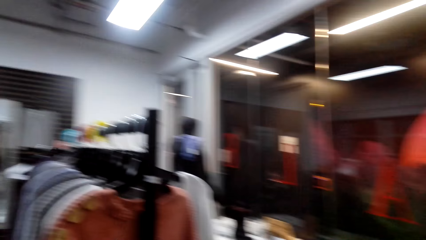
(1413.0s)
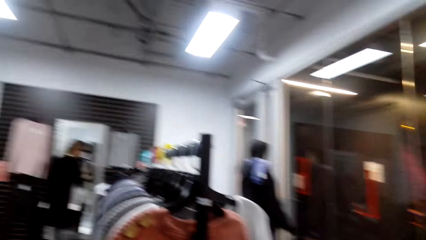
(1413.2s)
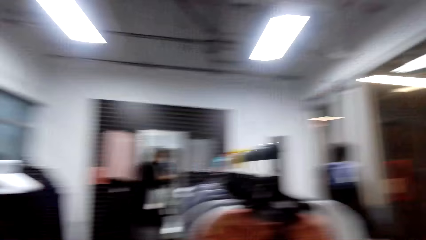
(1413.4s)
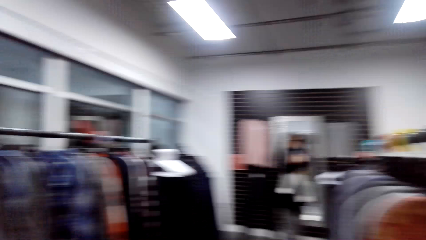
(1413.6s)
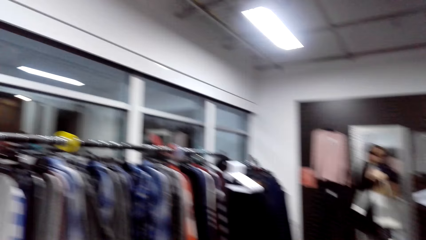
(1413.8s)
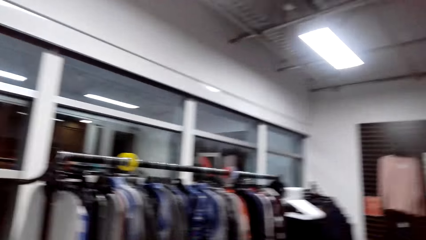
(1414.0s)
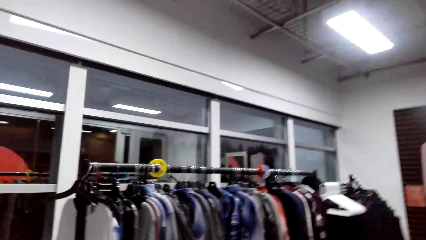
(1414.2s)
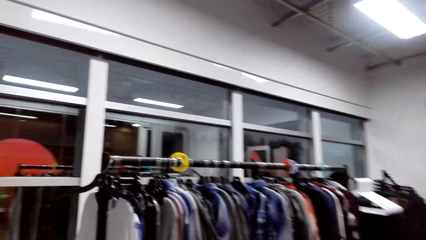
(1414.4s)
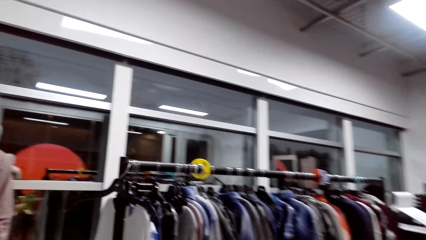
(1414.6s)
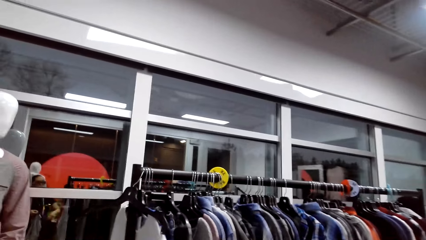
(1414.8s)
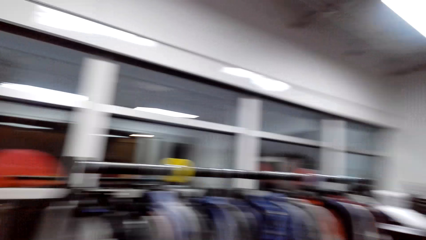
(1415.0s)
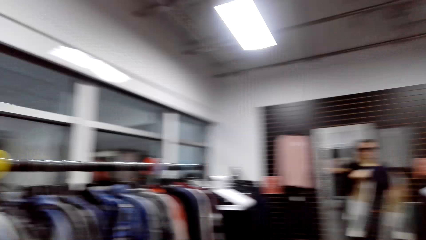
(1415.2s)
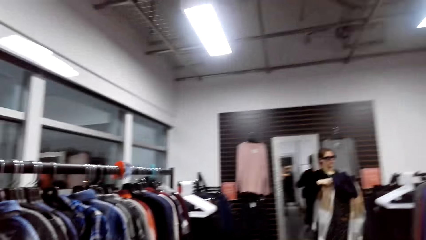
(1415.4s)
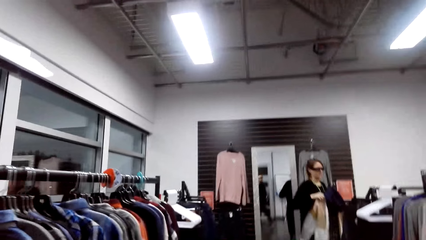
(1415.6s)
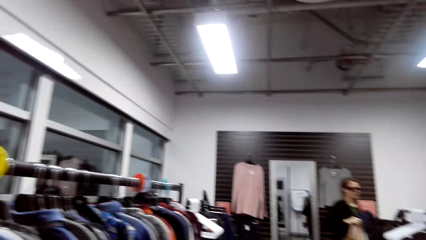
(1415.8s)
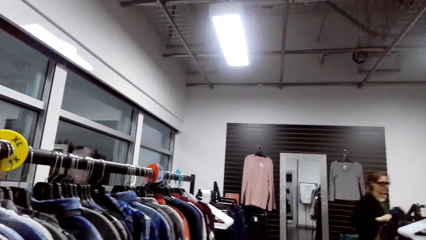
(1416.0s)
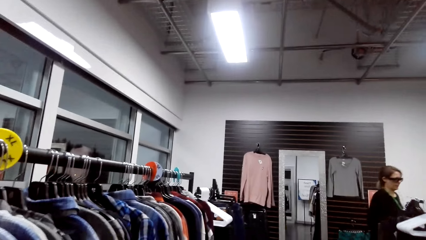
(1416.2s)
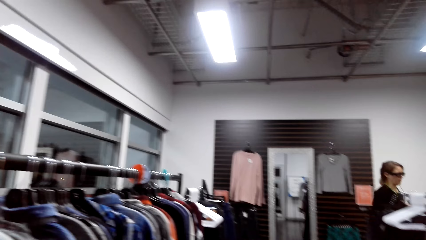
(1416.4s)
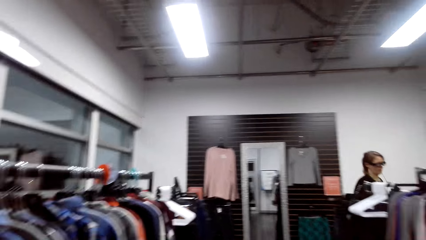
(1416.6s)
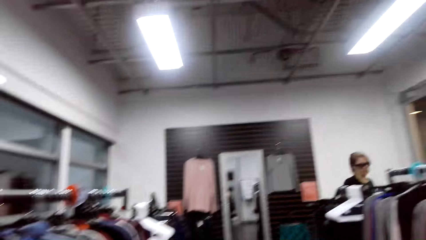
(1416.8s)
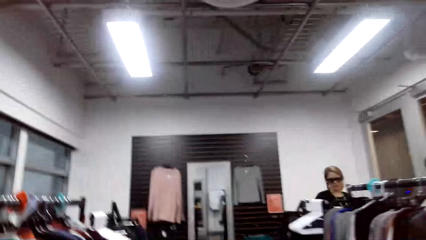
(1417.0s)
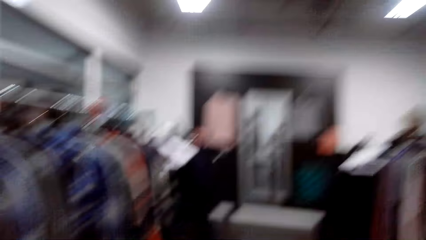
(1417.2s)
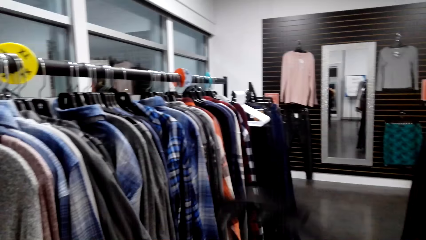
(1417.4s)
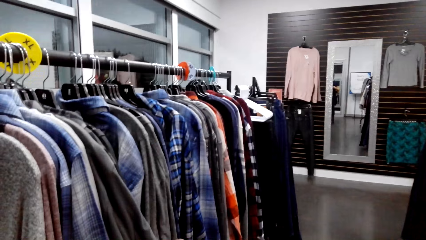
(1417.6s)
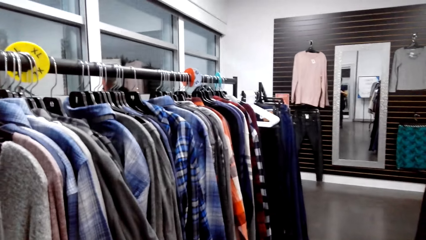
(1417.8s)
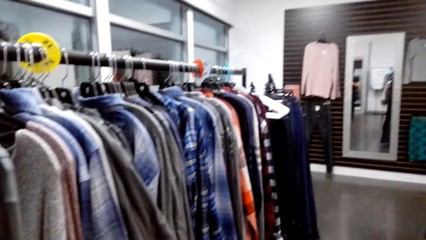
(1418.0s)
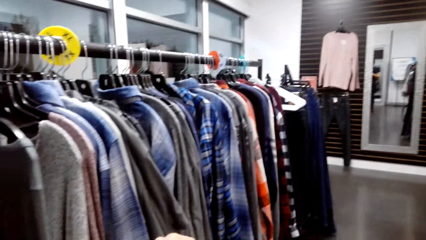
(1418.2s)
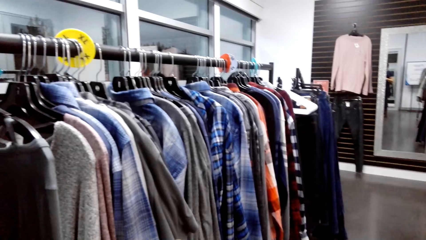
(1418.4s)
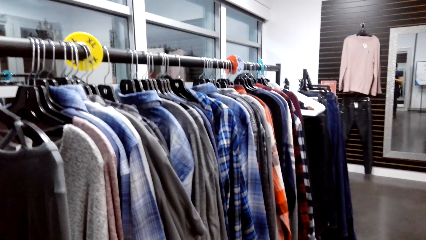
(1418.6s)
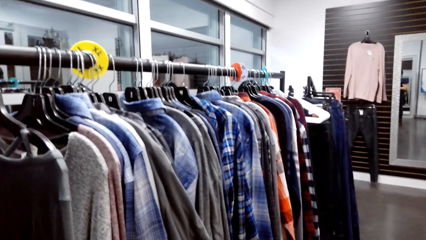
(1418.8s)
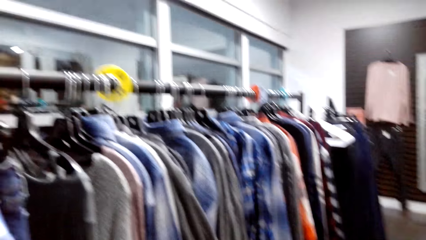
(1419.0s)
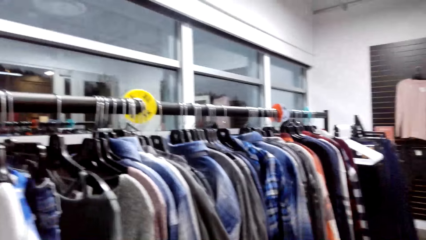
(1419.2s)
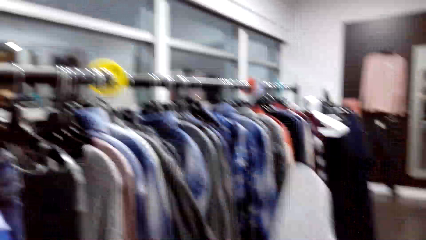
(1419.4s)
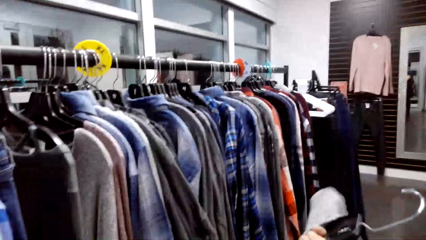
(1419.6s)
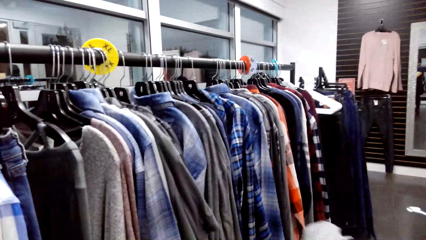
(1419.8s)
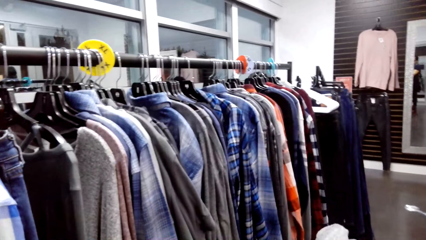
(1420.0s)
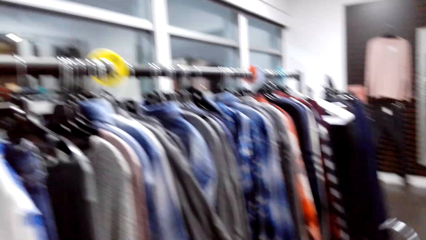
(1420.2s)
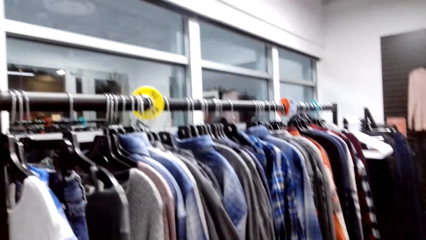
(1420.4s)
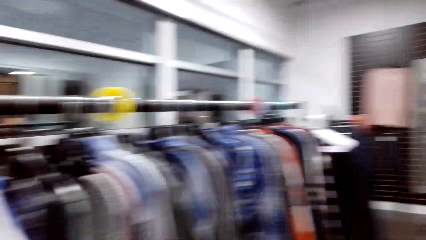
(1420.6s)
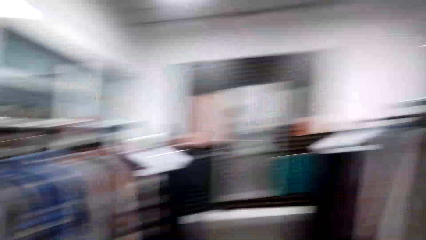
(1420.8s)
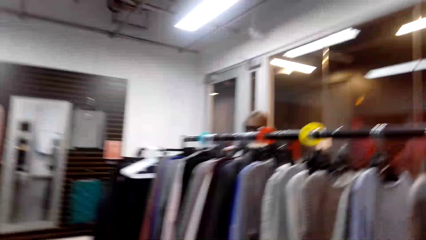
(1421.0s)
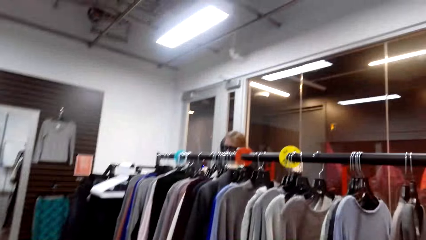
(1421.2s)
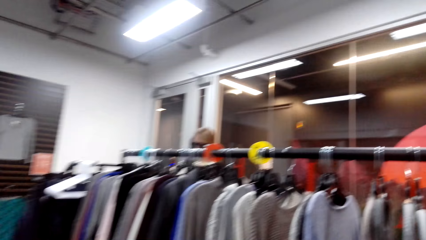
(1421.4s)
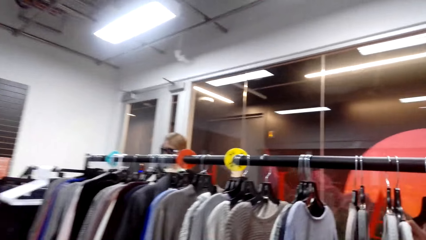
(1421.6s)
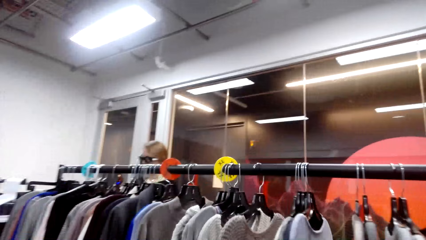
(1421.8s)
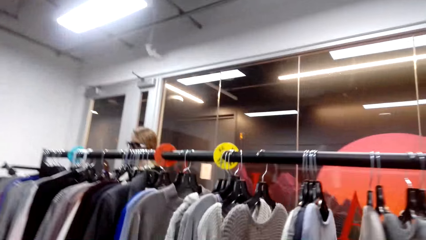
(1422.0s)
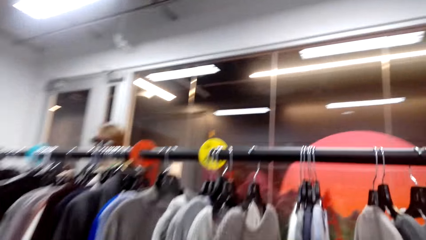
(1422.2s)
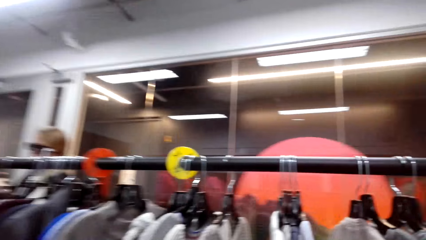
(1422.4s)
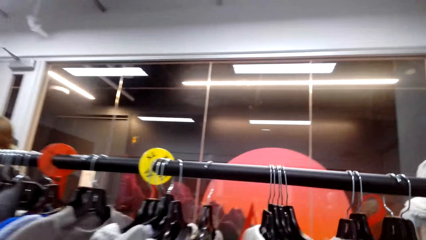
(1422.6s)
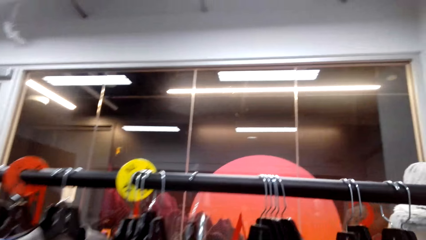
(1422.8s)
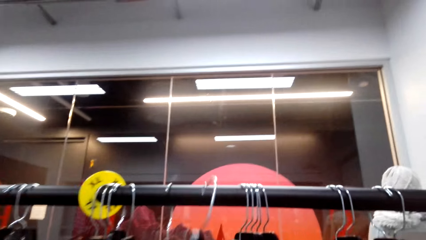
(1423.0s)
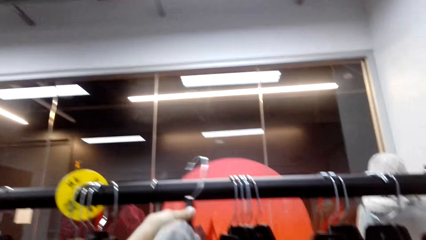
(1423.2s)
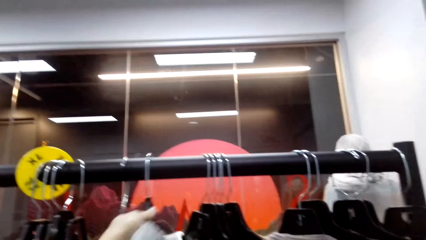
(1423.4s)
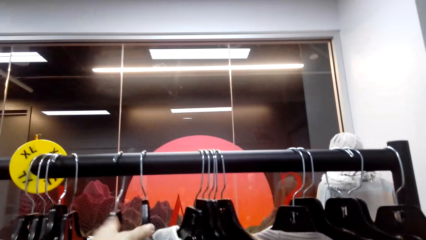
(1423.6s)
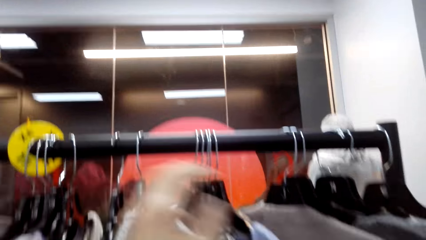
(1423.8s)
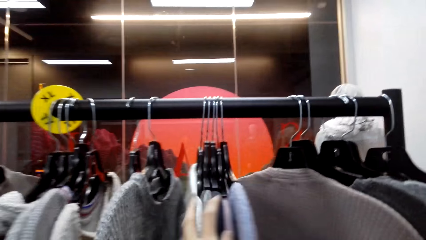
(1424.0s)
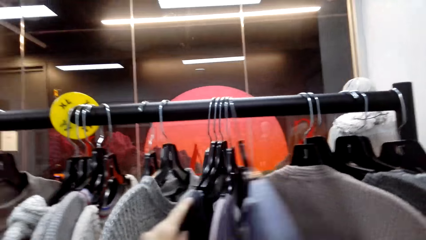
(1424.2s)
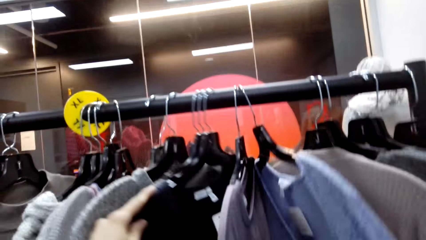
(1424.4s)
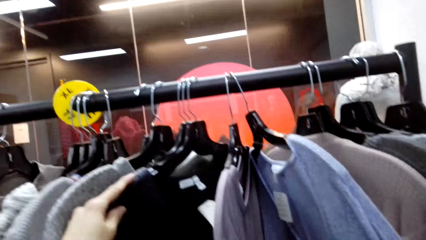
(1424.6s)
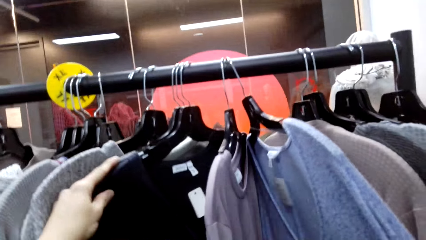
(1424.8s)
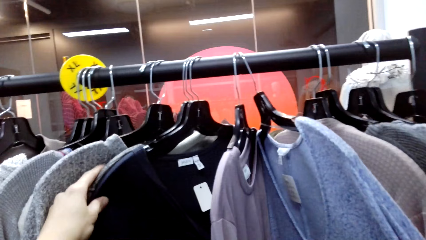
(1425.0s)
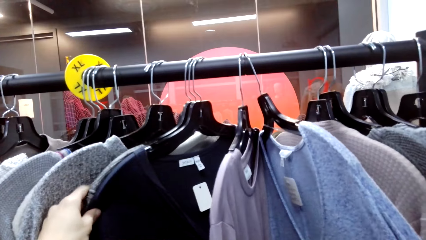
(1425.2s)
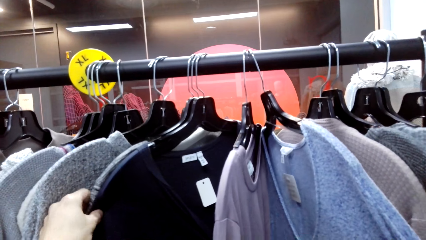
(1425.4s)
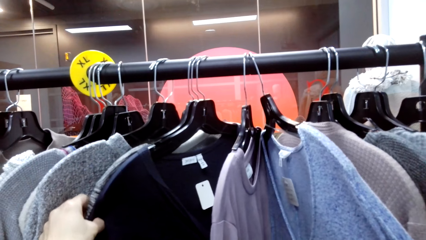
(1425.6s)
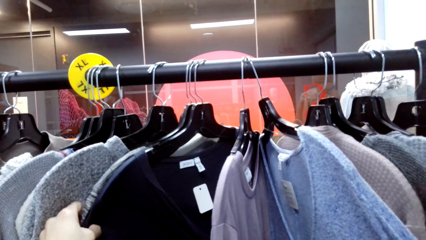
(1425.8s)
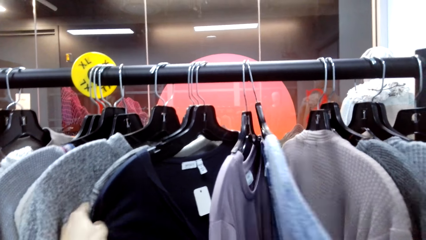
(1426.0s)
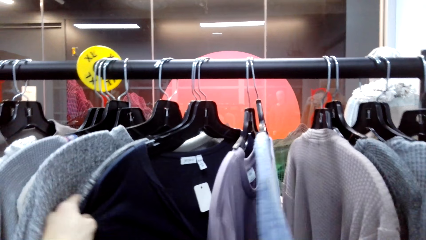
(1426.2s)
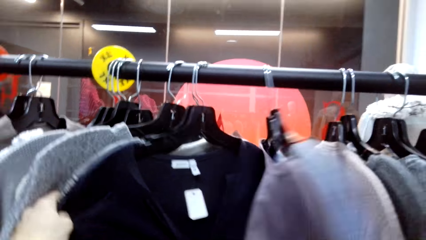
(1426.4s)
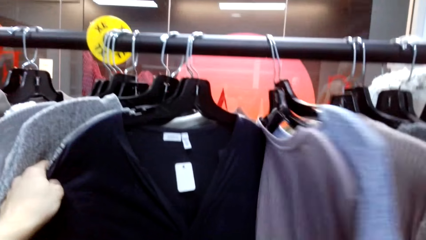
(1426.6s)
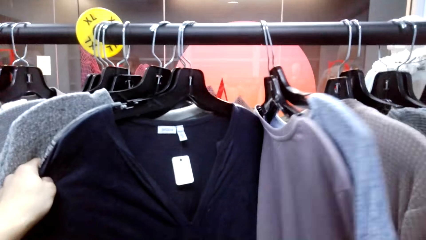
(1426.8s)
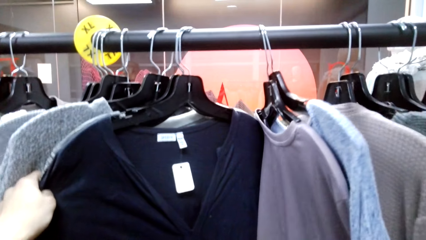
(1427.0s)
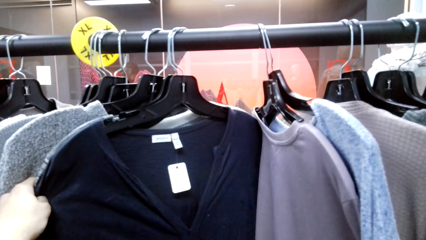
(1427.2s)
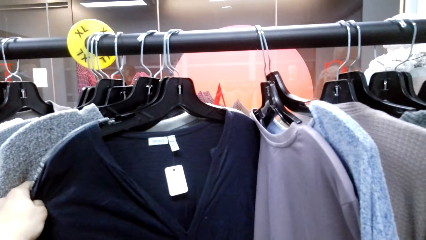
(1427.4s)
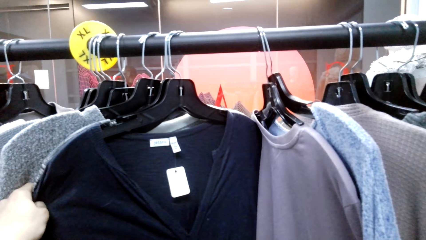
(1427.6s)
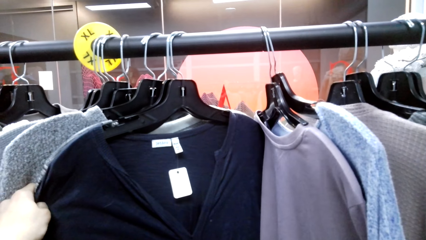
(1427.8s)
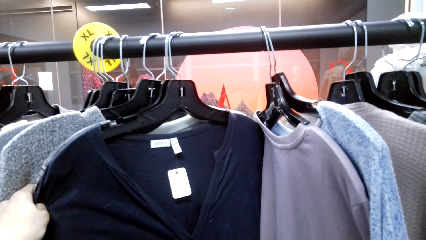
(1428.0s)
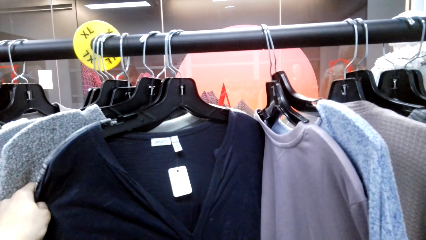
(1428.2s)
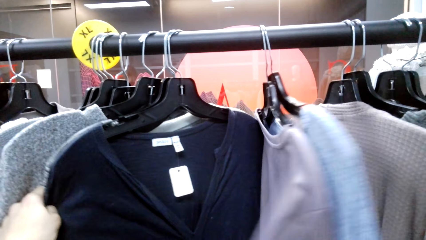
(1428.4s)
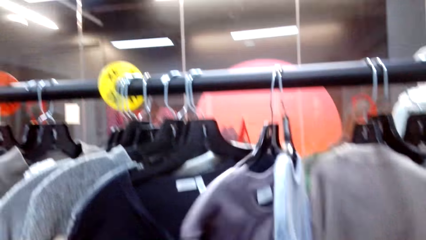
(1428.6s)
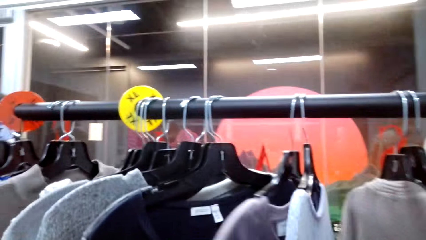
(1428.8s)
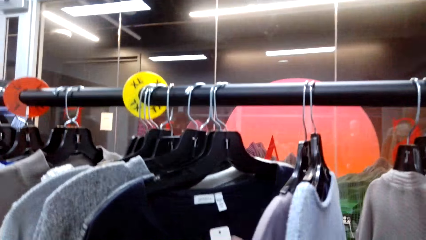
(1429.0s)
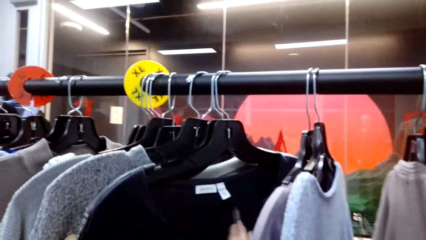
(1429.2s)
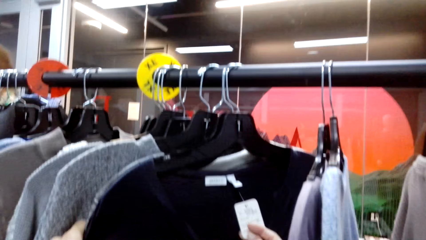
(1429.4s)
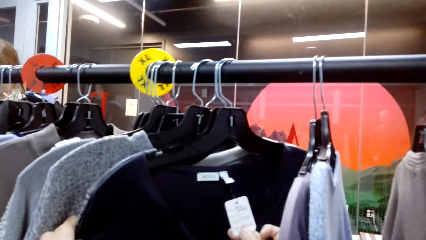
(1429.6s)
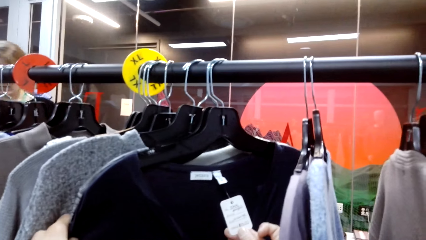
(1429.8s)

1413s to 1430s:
The camera wearer walks around. A woman talks. The camera wearer talks and looks at the cloth on the hanger. They hang the sweater in the hanger. They talk. They return the cloth hanger on the cloth rack. They look at the cloth on the cloth rack.
